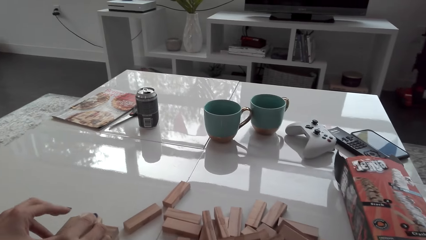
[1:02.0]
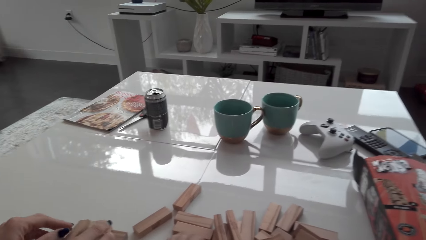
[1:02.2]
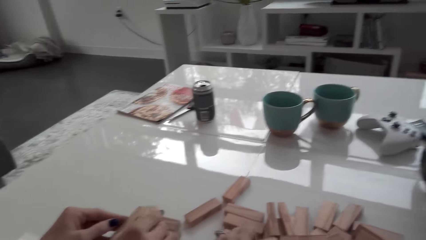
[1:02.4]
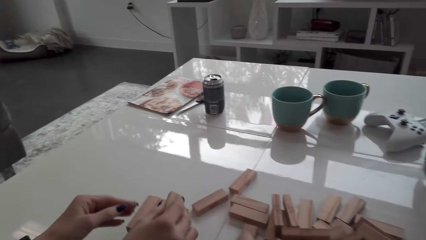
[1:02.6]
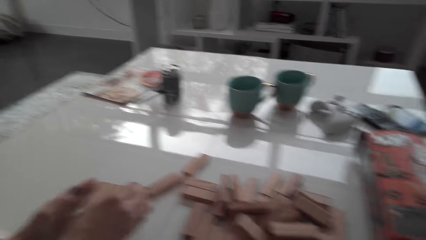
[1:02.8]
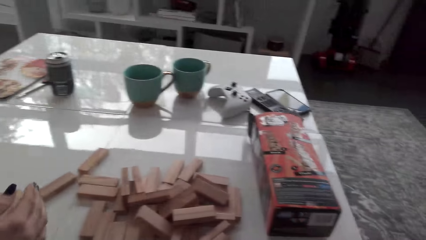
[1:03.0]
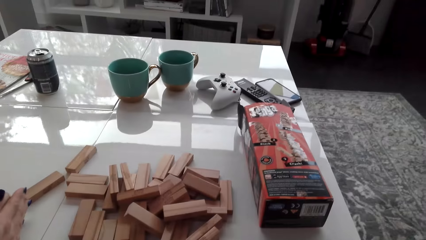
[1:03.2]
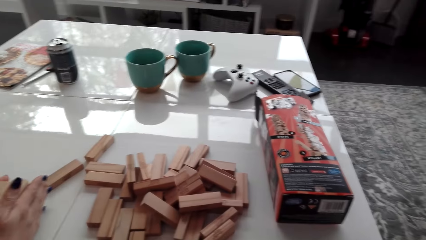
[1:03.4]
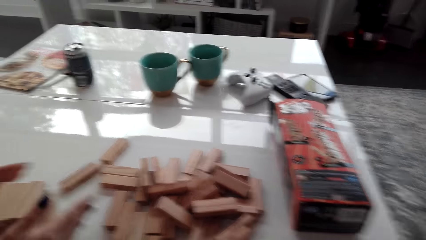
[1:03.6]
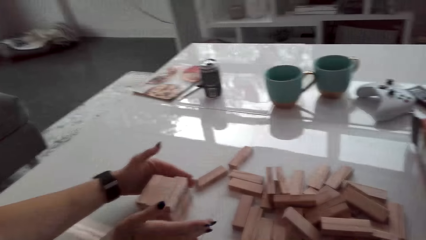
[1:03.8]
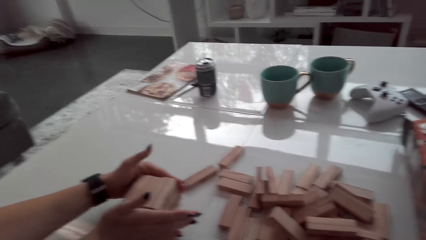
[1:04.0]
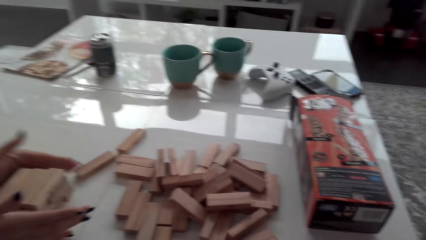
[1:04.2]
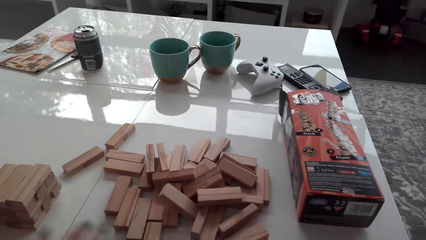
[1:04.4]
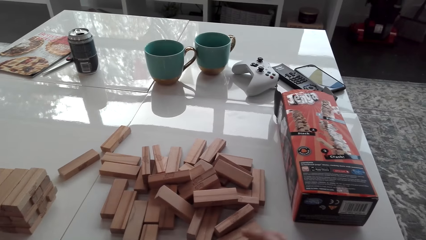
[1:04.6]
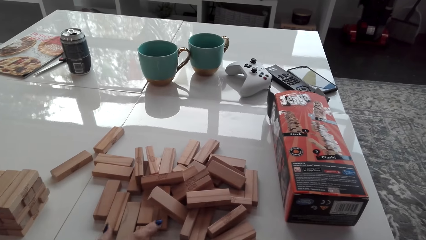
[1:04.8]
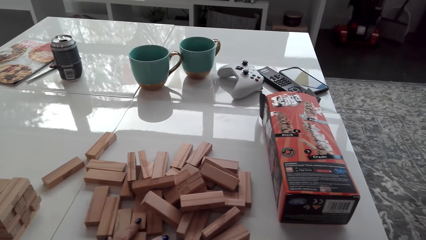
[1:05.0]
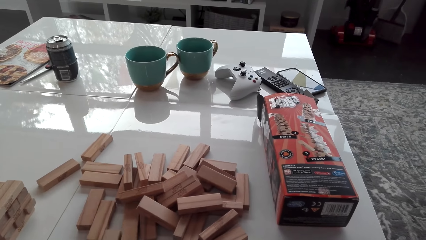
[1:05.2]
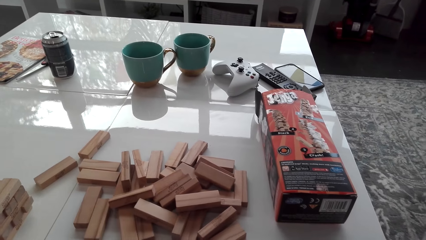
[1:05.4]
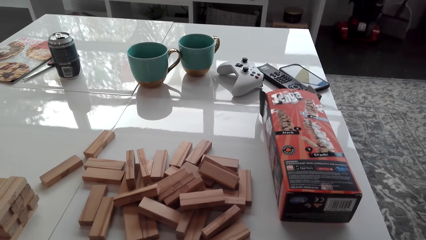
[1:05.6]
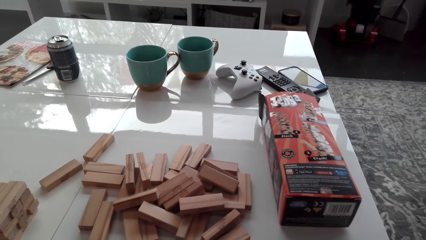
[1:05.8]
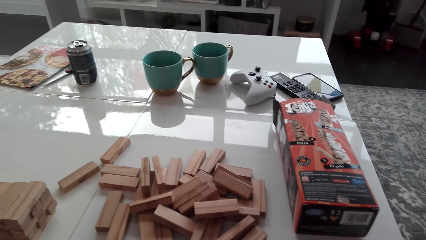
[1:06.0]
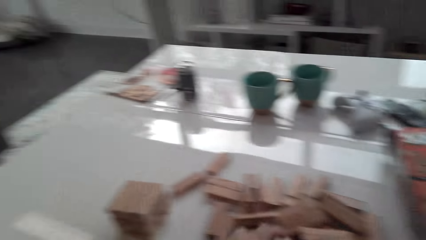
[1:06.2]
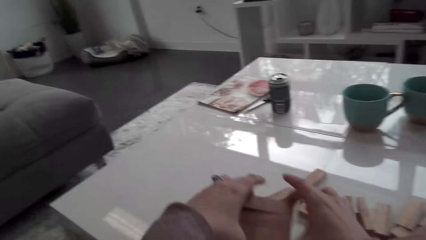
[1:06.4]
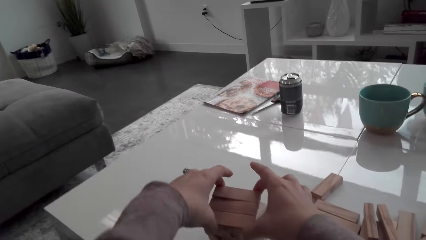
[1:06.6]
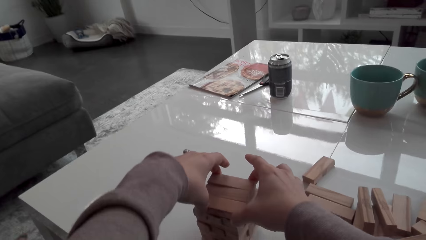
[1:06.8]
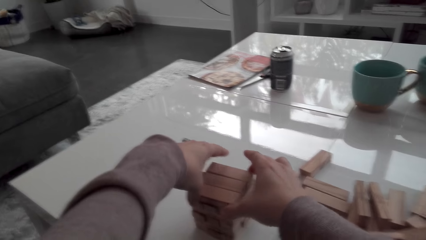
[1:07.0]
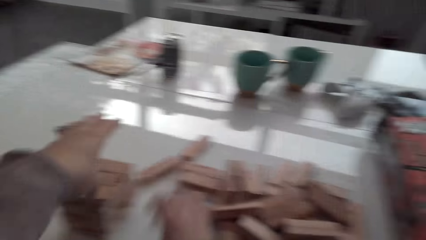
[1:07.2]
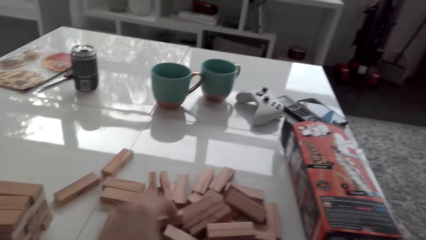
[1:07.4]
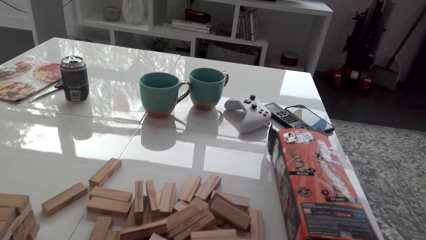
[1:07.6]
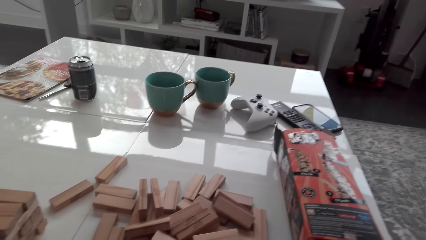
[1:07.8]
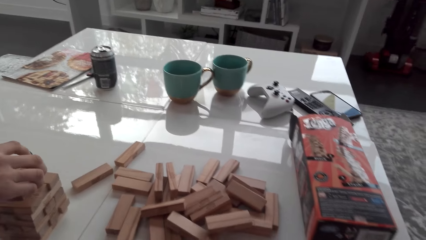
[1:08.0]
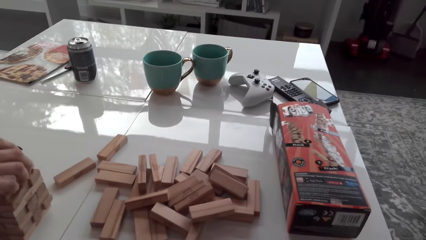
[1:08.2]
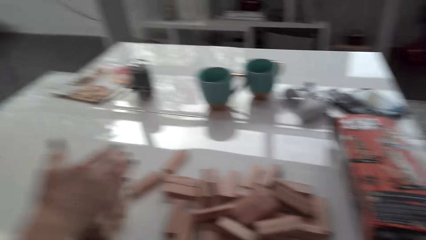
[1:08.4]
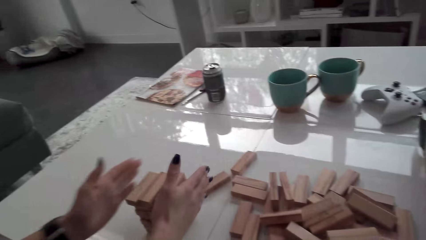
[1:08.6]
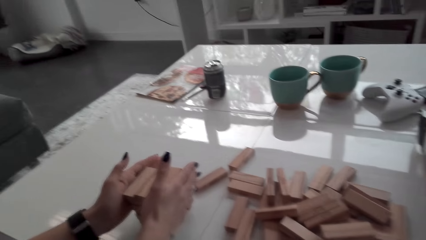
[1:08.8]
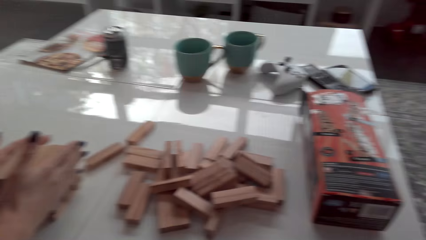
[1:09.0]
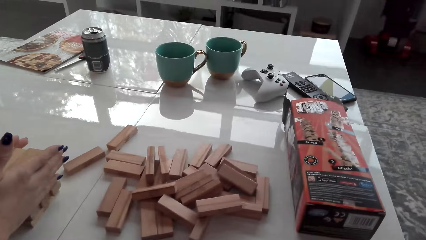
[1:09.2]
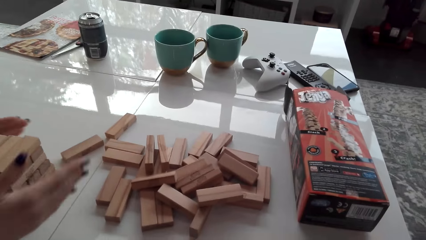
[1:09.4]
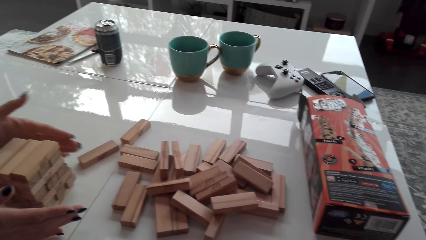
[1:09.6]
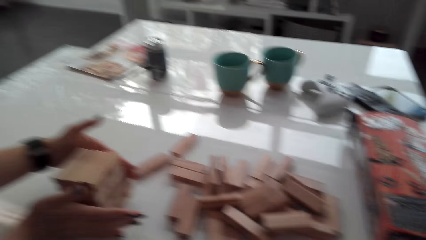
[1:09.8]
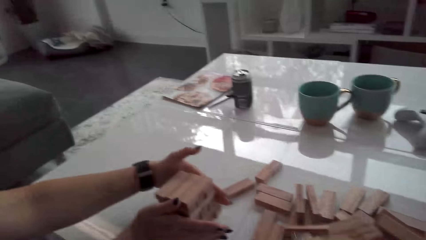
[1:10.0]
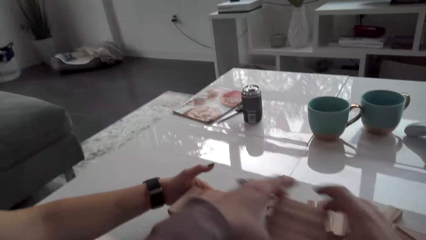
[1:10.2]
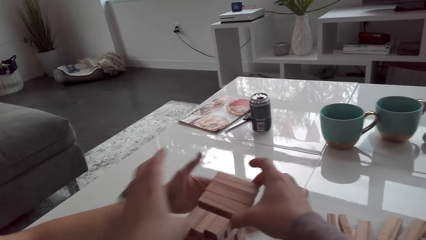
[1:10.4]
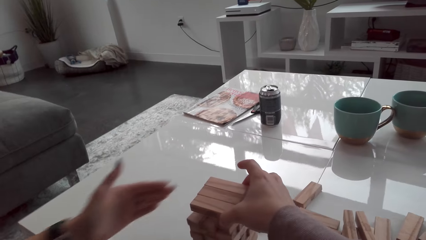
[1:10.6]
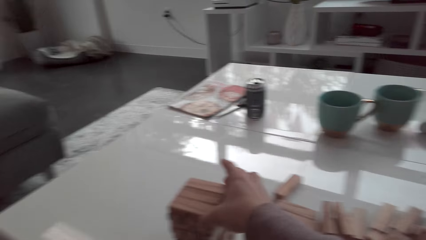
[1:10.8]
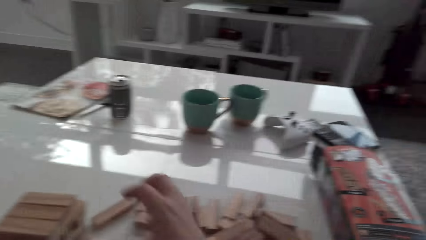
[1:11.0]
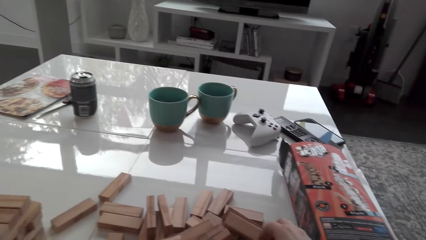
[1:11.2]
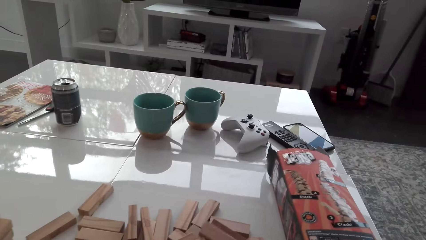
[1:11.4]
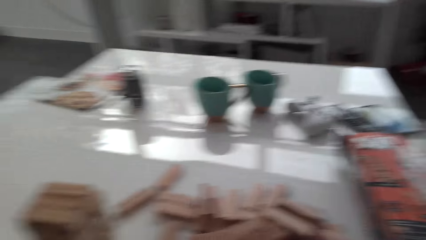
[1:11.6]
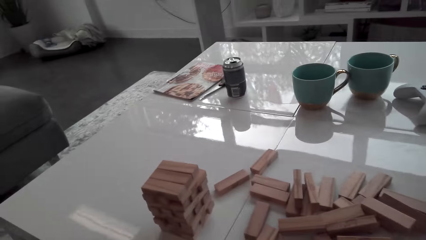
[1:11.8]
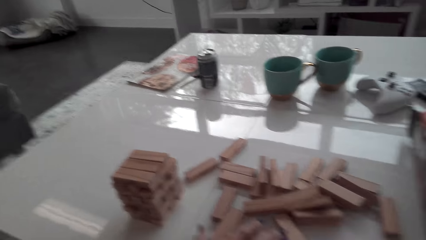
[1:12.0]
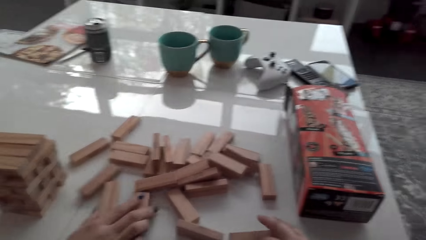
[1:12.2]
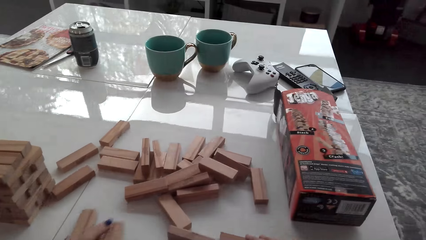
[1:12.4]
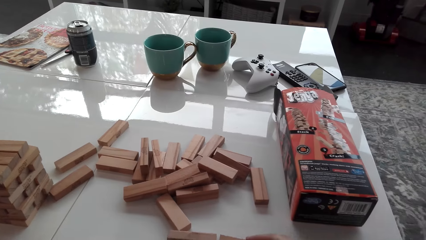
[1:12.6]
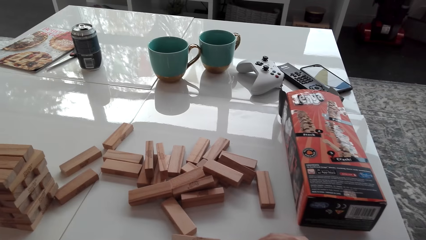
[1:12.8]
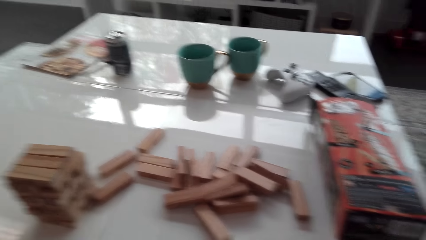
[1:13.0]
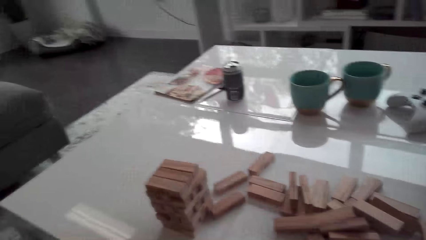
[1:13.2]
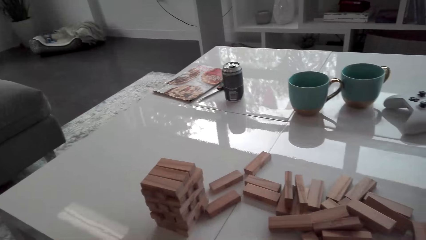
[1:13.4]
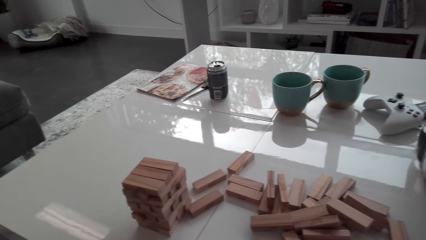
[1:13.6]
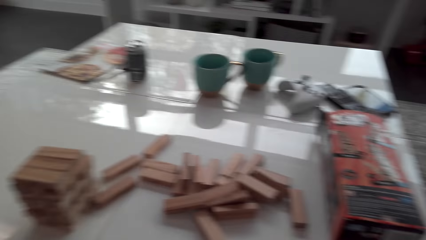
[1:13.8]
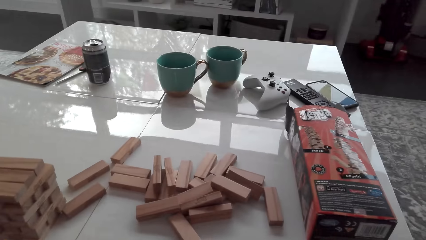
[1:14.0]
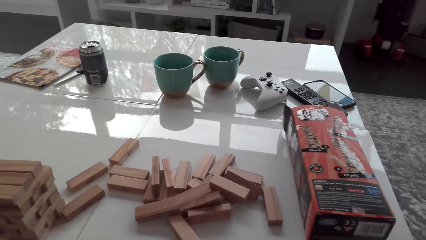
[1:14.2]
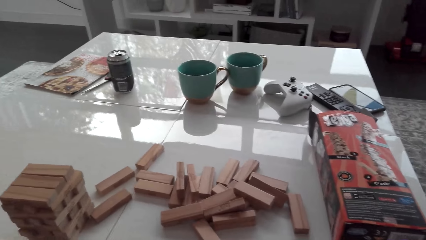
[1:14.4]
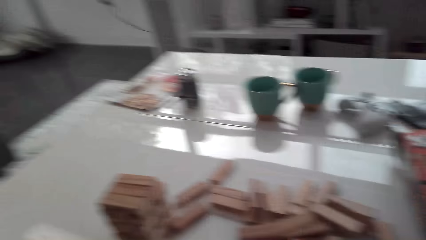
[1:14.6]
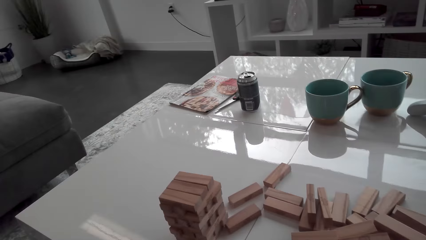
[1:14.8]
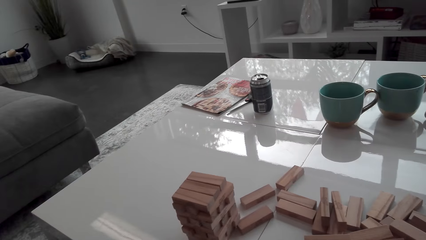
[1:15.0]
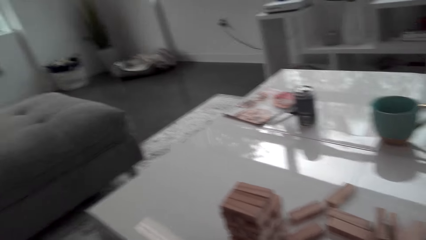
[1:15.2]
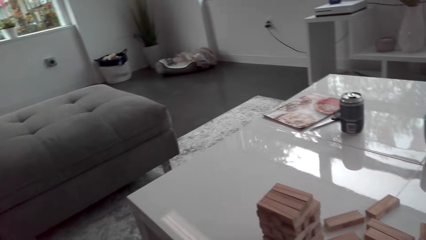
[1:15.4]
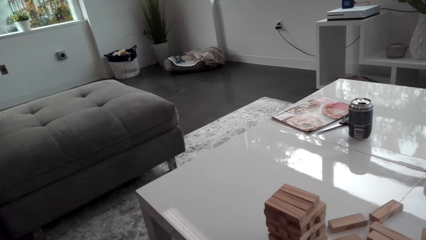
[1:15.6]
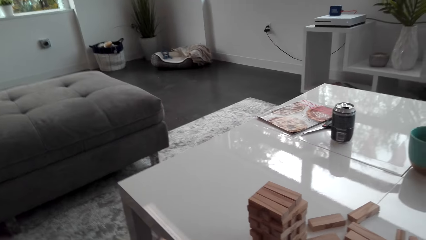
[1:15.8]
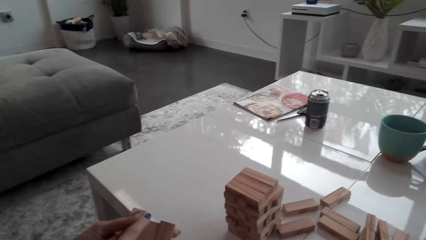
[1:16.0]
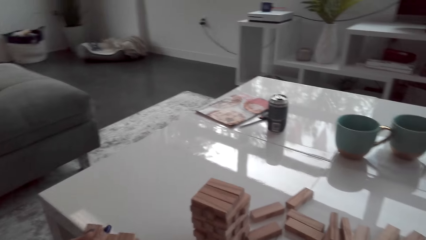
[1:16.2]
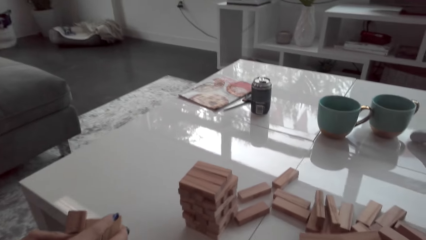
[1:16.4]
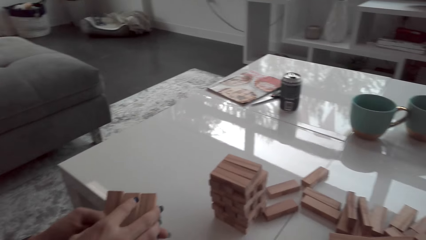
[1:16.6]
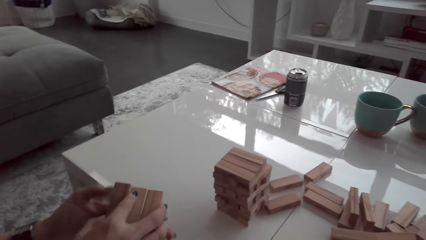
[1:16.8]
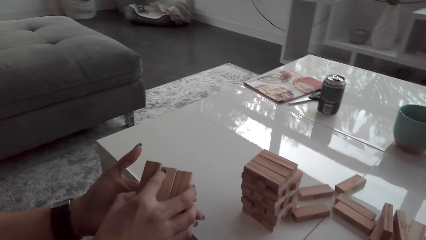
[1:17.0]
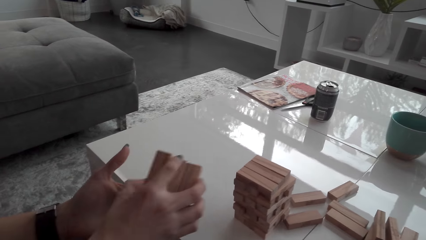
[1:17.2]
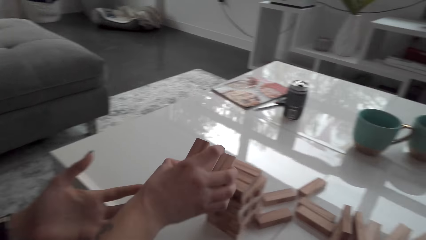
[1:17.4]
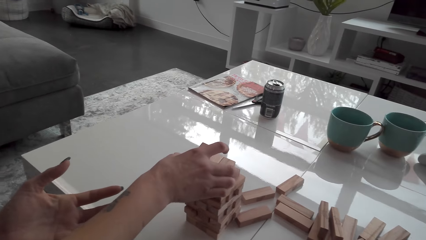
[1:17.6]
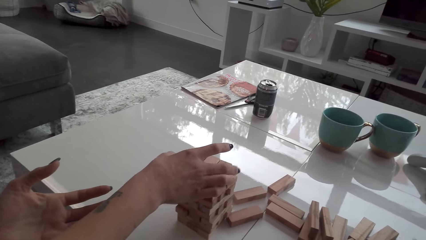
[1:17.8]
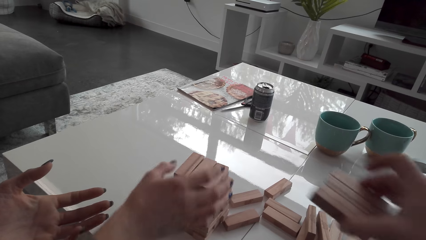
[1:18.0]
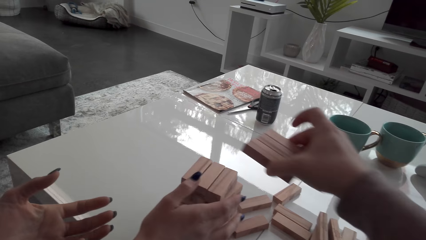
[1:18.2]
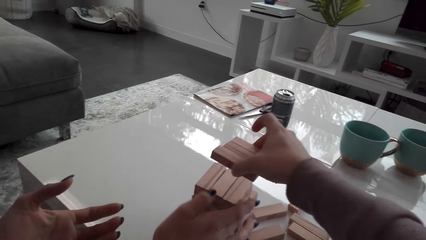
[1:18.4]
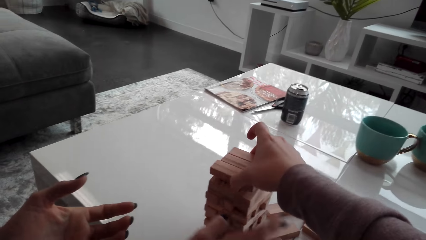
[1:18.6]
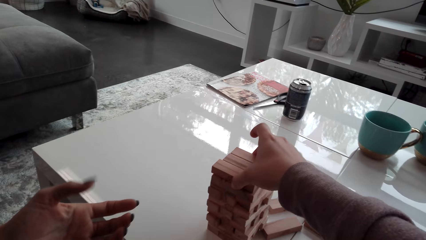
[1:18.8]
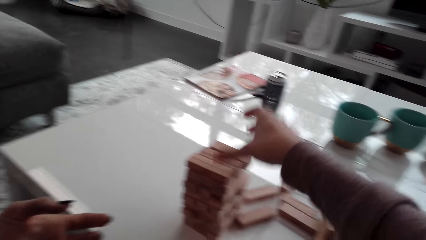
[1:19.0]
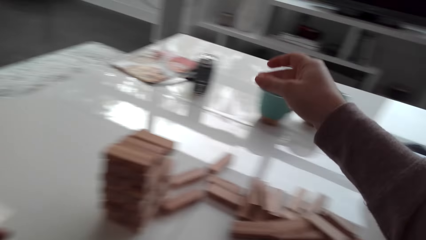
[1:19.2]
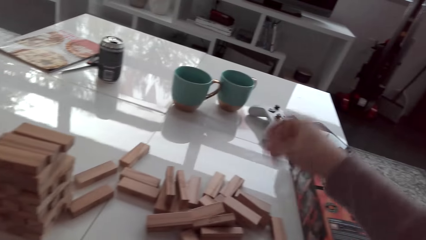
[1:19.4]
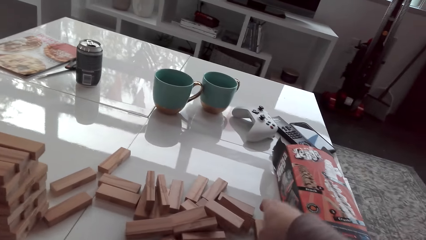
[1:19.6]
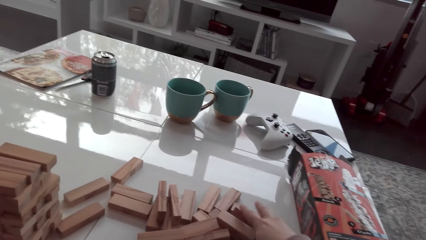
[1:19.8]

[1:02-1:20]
The lady places a block on the table and arranges the block. The camera wearer collects blocks and stacks blocks on a tower. The lady collects blocks, arranges a block, and stacks blocks on the tower. The camera wearer stacks blocks on the tower and collects blocks. The lady picks up blocks. The camera wearer looks around. The lady stacks blocks on the tower. The camera wearer stacks blocks on the tower.
